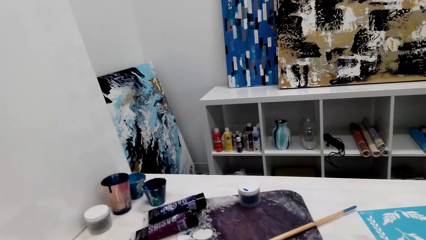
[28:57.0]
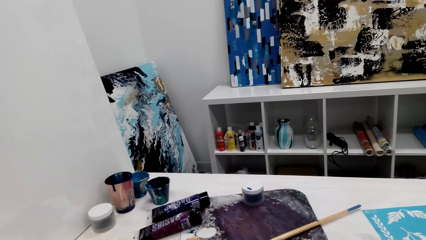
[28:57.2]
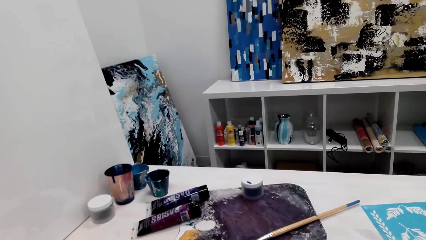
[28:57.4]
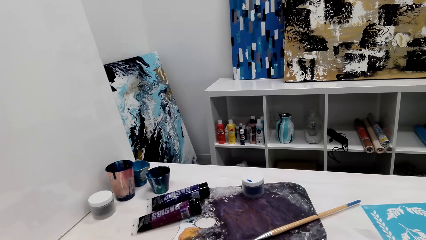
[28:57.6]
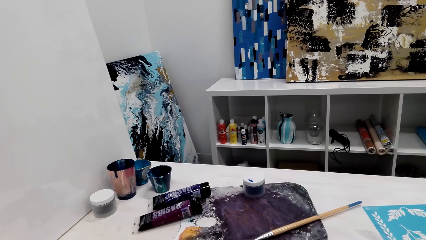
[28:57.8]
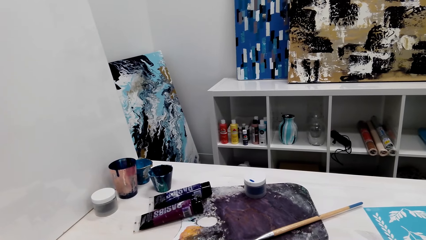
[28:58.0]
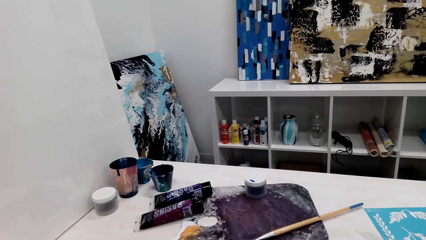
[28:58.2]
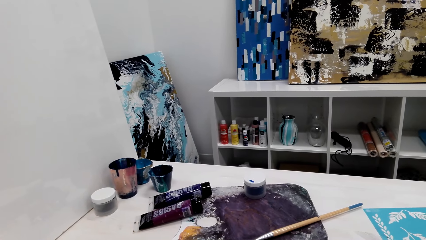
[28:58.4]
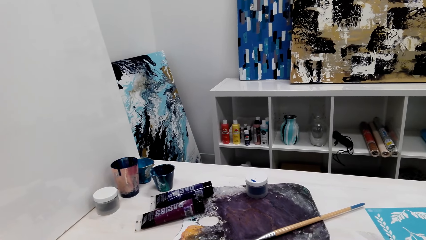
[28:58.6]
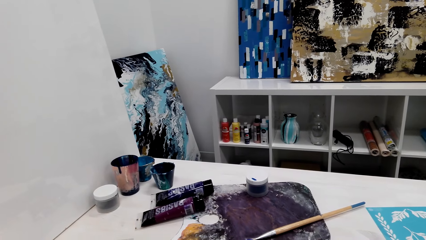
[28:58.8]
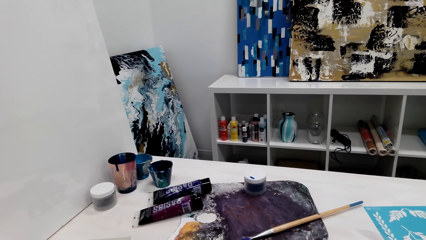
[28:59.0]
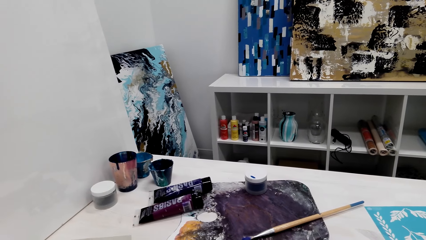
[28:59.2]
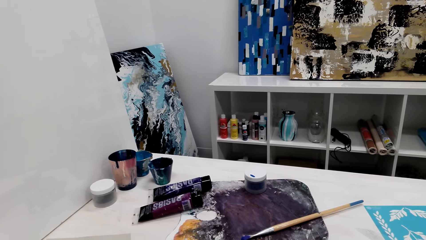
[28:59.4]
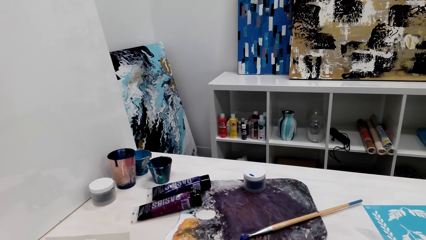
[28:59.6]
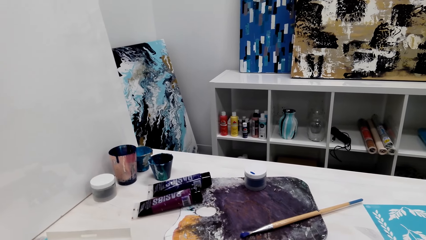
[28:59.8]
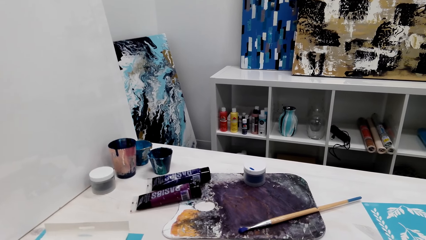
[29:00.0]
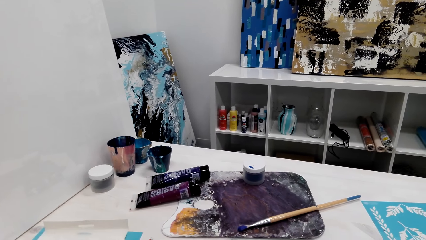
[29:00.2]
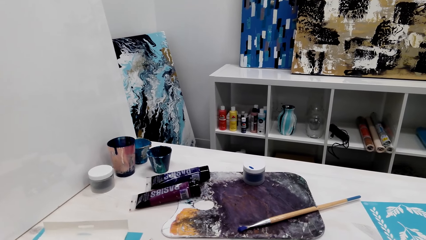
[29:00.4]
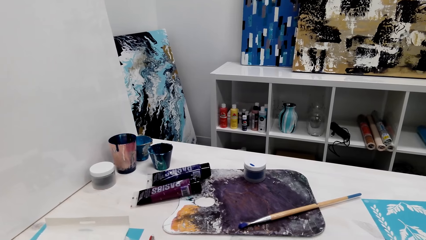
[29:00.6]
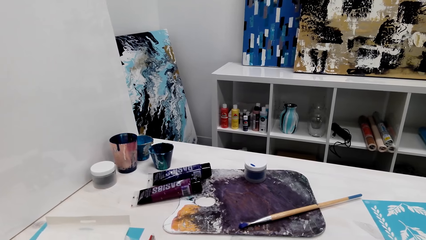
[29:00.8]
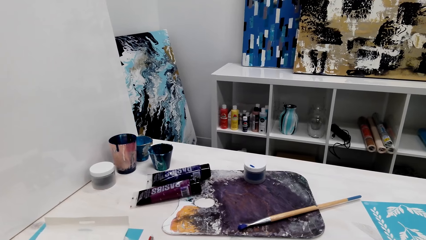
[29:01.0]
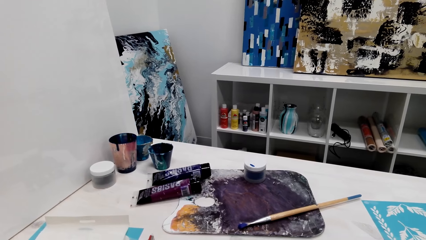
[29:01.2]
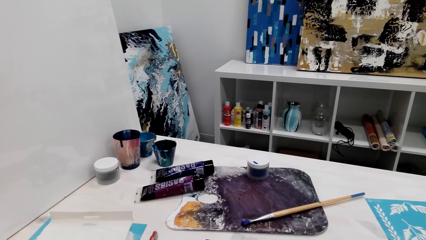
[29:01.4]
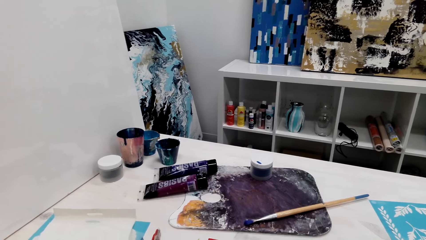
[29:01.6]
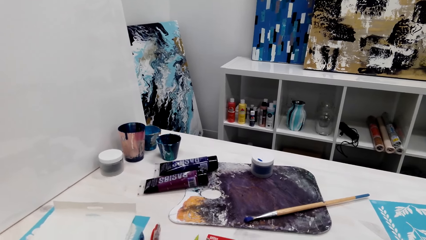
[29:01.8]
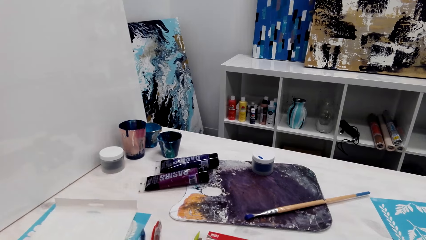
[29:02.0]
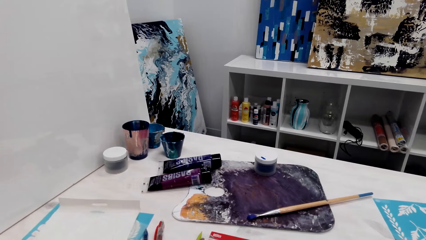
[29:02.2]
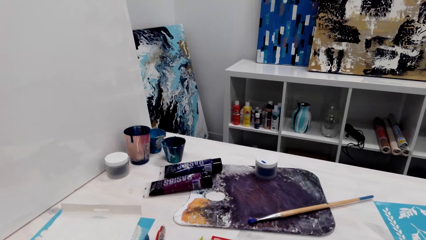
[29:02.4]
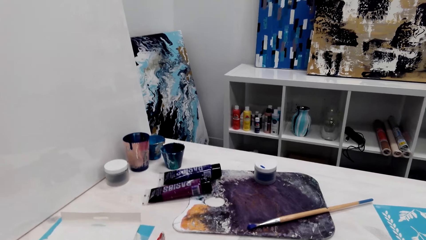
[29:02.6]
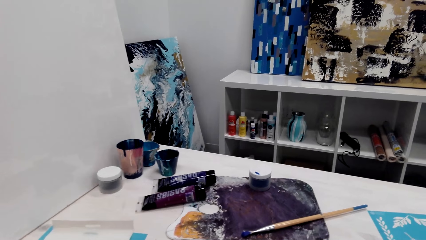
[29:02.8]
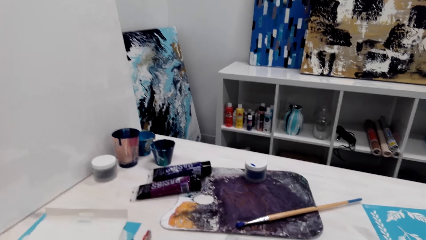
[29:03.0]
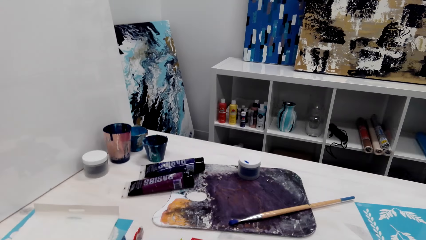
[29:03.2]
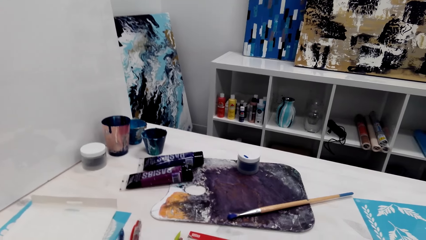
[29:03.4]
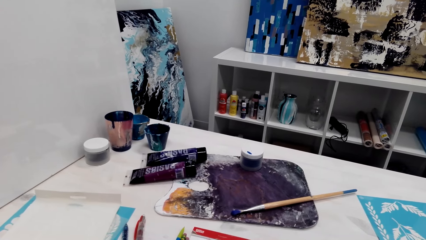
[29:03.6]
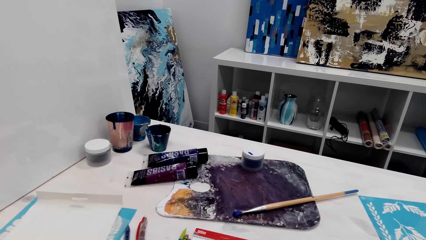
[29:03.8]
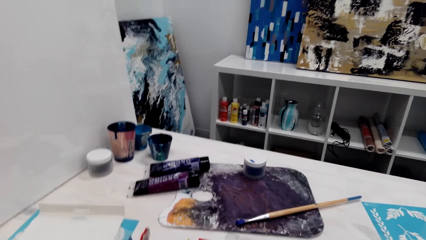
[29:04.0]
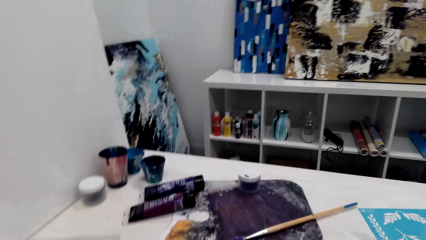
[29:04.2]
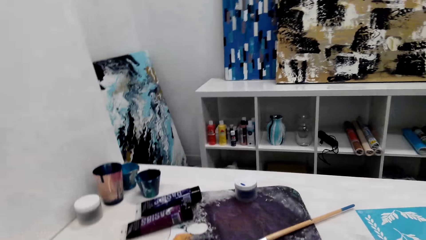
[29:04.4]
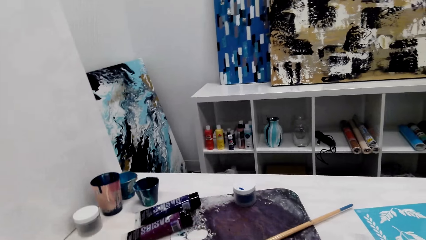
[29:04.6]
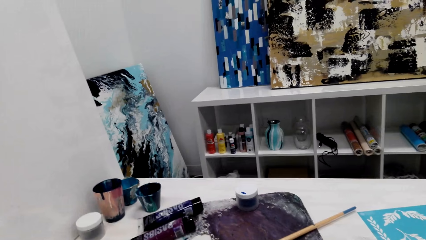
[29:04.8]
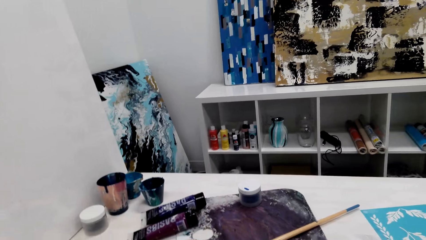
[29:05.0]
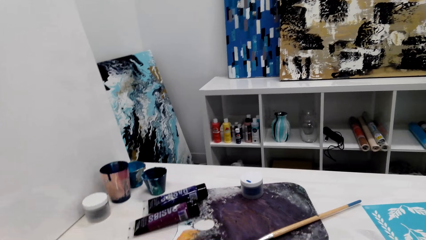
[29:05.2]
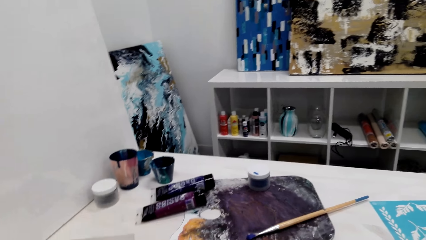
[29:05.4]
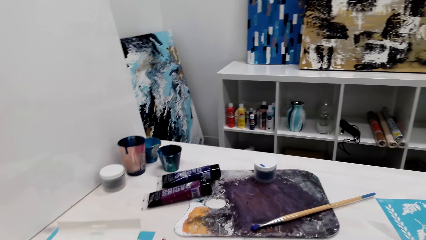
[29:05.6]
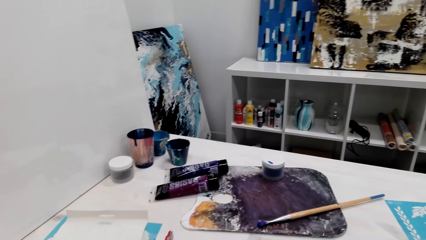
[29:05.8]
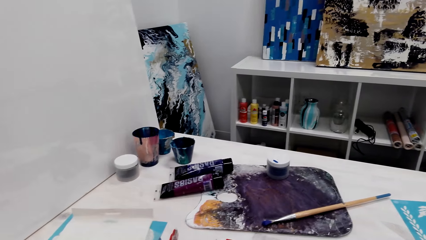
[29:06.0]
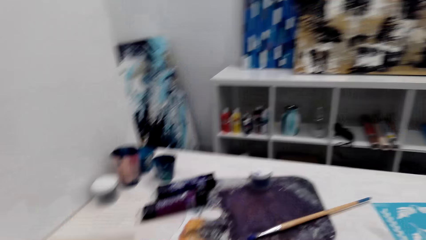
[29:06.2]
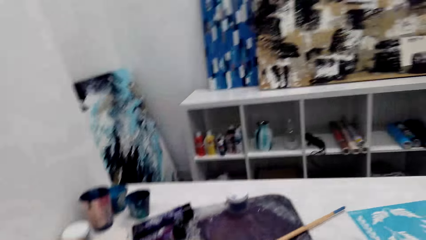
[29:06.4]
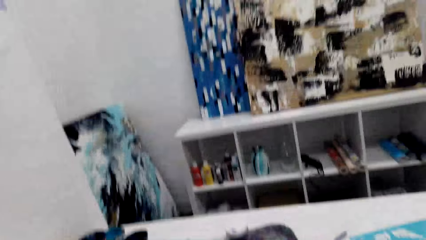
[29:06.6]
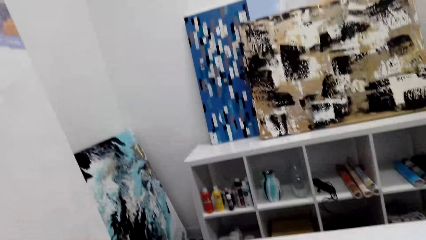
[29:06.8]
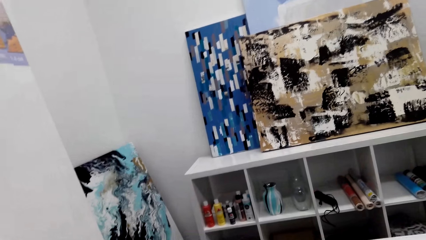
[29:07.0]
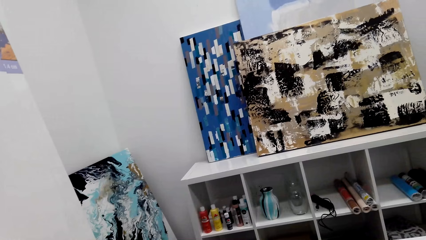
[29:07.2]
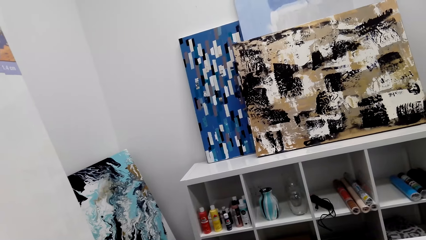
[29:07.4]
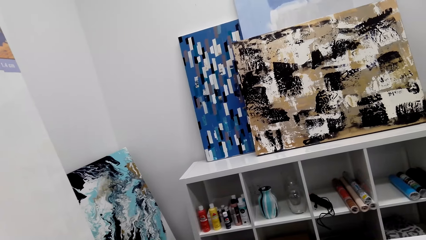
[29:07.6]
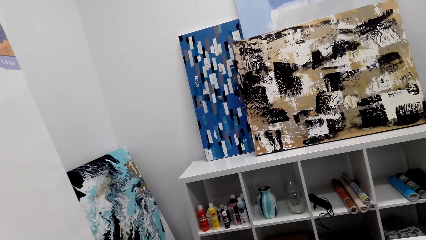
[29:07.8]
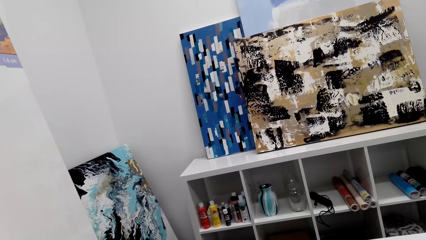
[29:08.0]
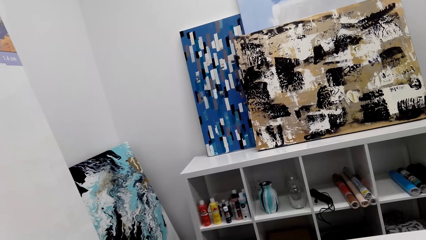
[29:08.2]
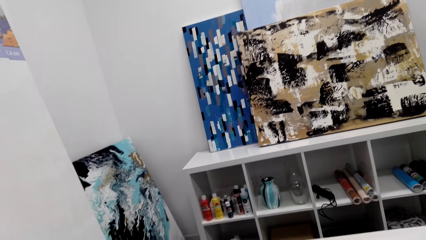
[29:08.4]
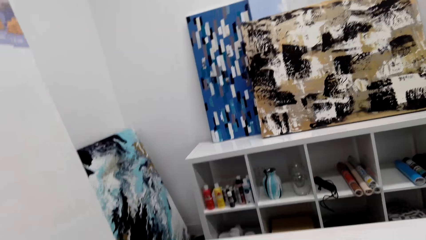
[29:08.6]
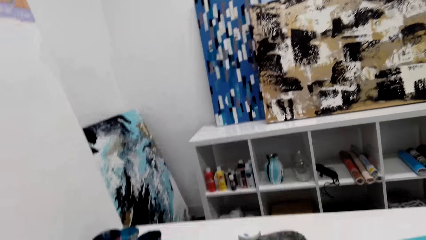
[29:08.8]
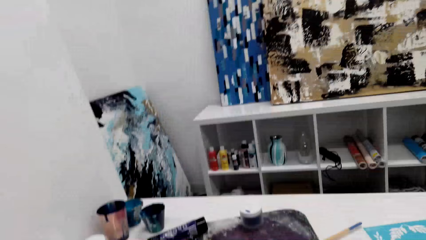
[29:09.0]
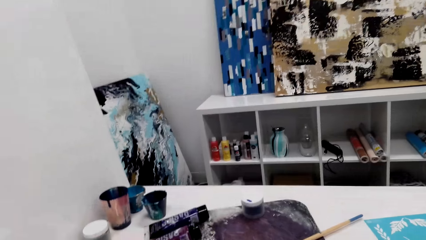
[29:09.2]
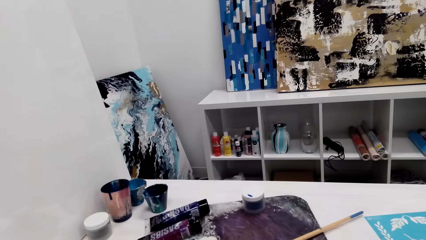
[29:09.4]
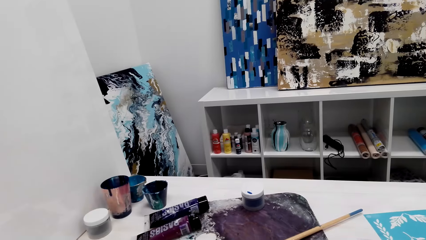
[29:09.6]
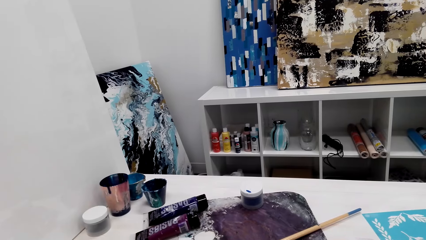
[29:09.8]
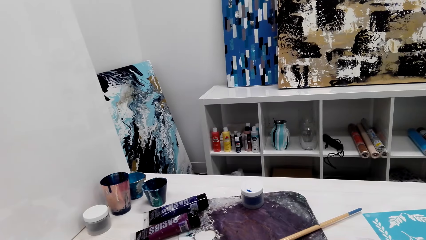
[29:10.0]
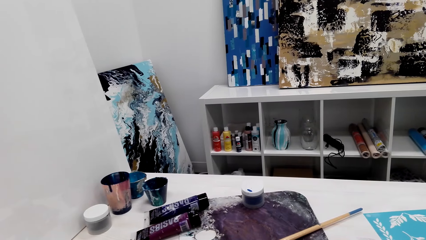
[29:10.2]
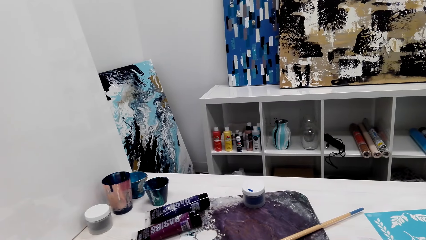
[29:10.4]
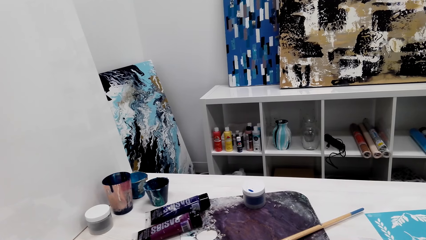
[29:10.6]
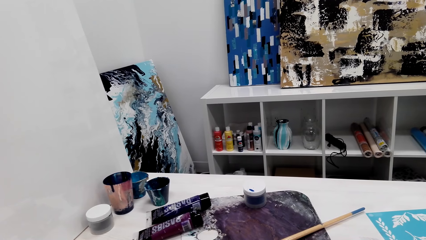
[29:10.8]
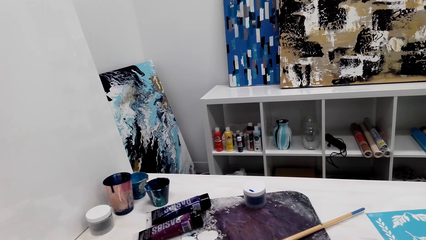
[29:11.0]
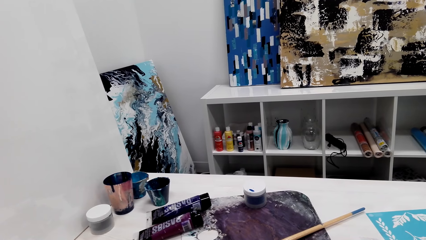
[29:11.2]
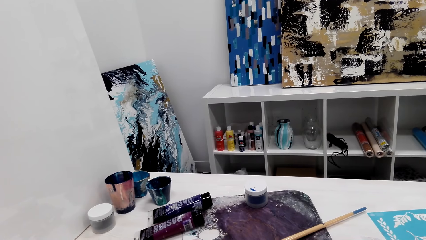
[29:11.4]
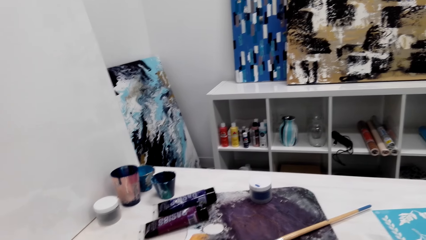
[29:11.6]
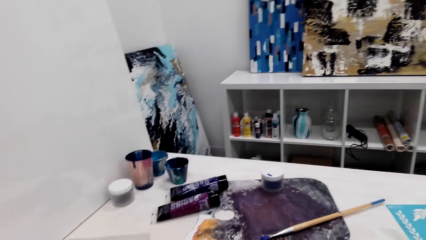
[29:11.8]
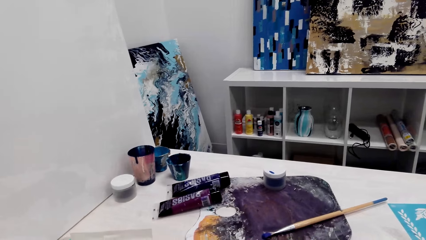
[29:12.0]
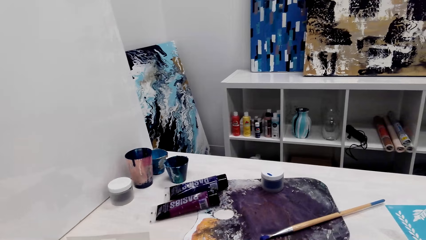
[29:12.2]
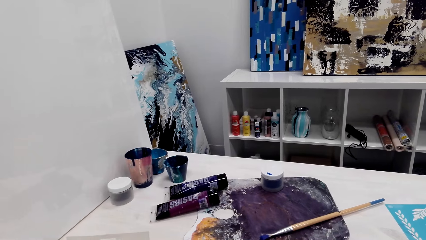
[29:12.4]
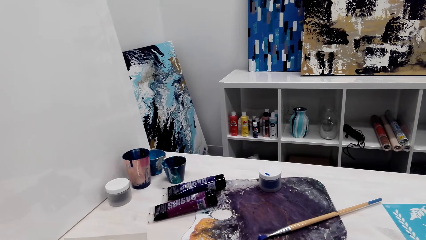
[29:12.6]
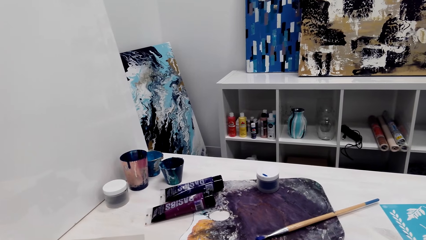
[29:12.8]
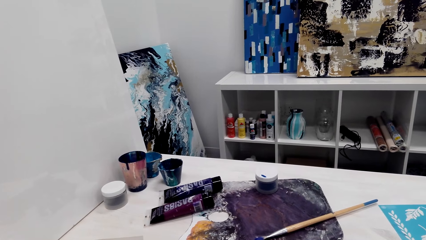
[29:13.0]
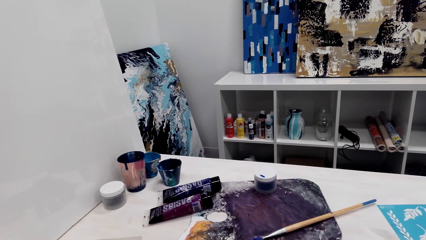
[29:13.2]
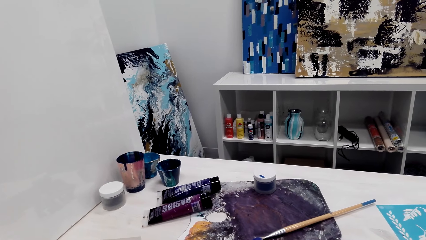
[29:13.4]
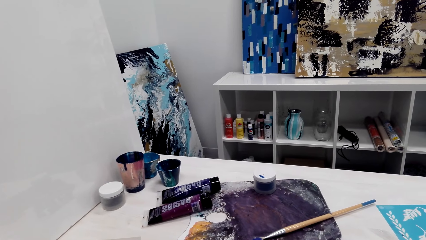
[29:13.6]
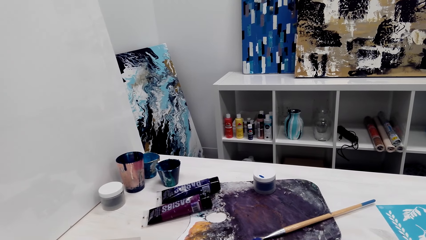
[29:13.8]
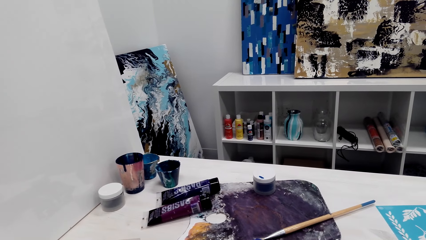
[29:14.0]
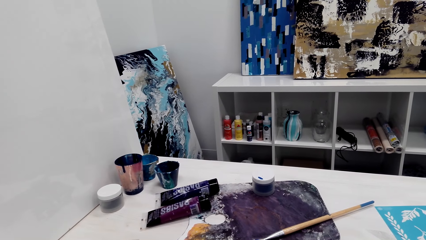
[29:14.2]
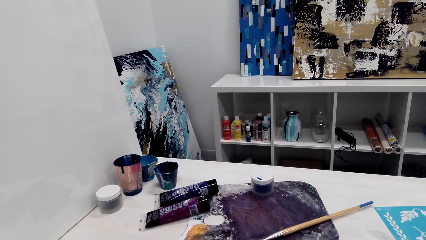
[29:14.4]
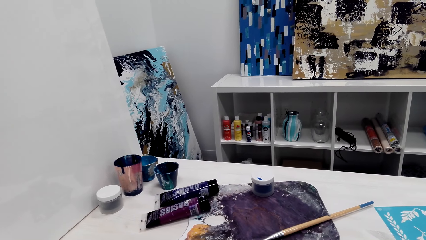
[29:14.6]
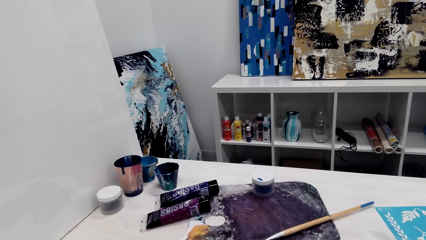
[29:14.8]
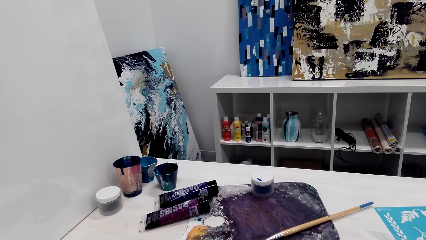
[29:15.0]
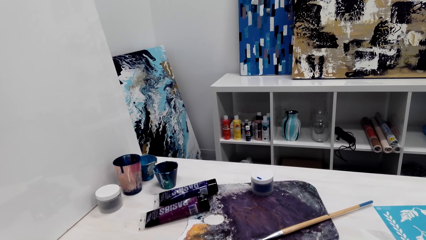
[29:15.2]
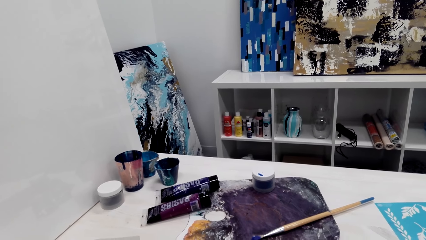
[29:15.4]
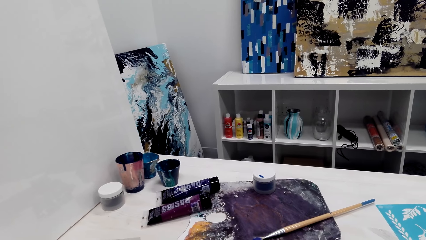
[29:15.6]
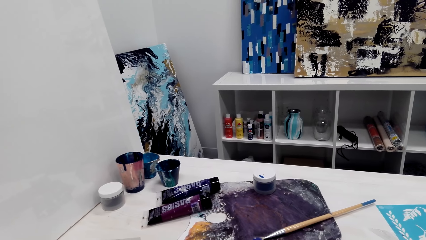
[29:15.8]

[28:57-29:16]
Someone talks in the room. The camera wearer talks in the room. Someone talks in the room. The camera wearer looks around.
